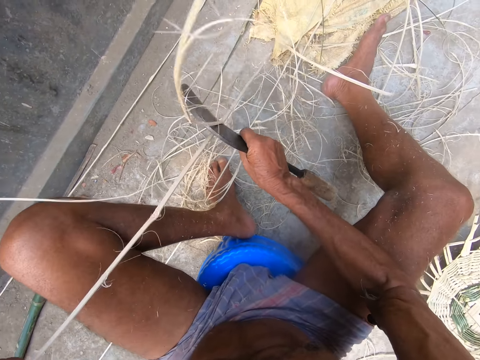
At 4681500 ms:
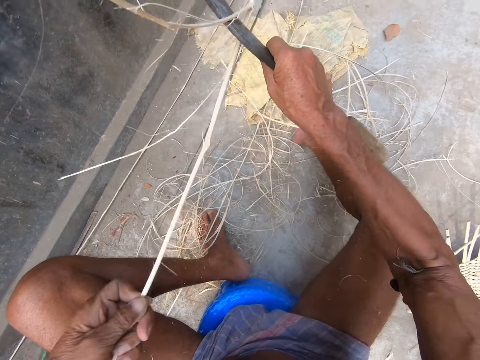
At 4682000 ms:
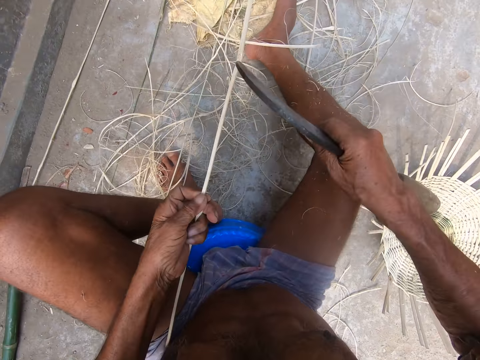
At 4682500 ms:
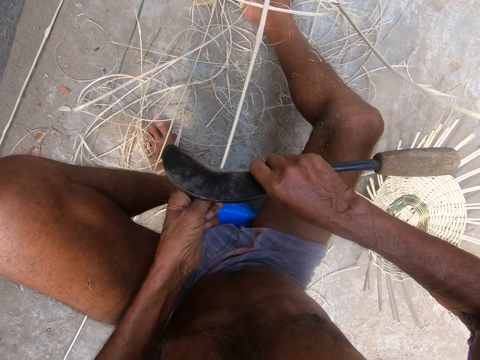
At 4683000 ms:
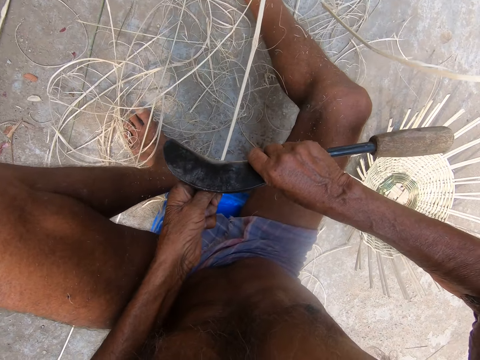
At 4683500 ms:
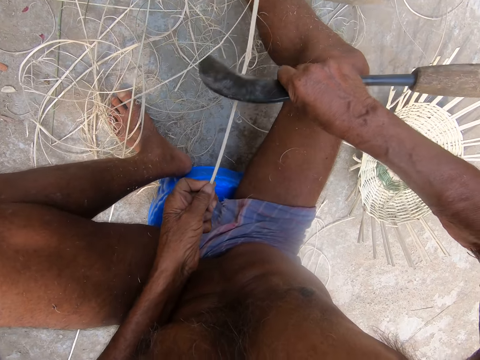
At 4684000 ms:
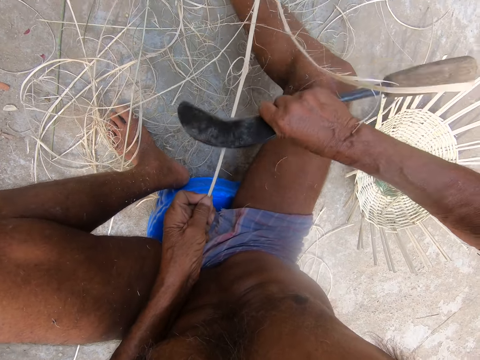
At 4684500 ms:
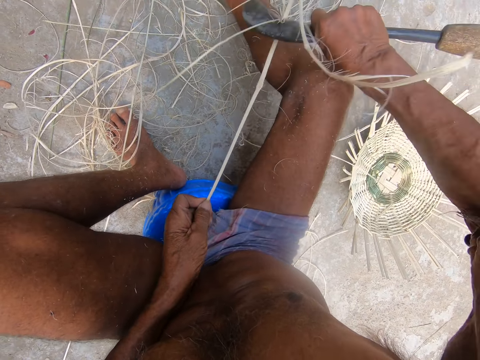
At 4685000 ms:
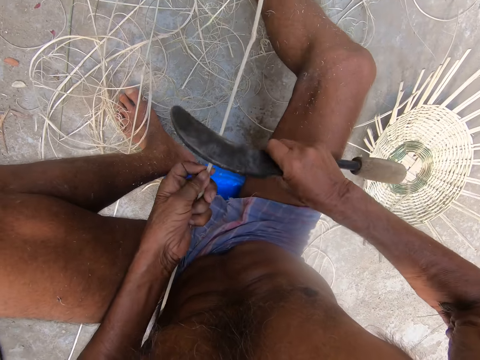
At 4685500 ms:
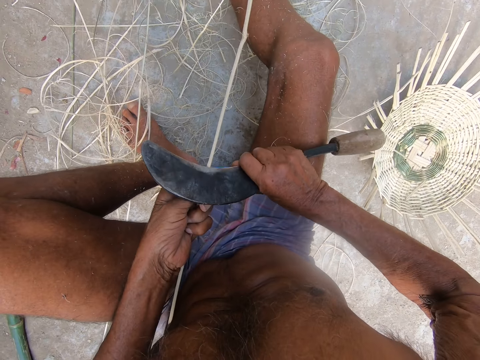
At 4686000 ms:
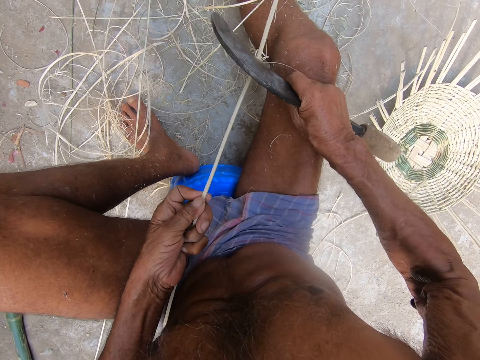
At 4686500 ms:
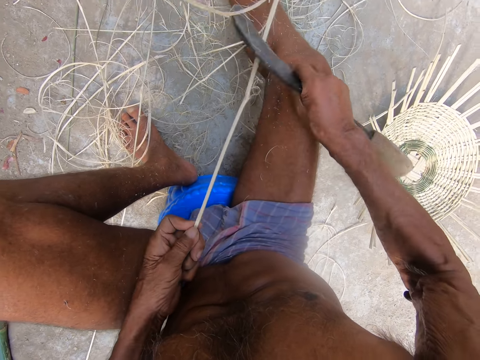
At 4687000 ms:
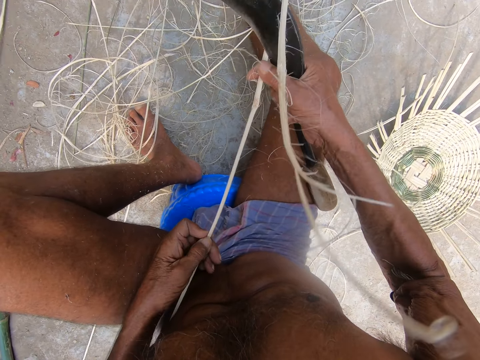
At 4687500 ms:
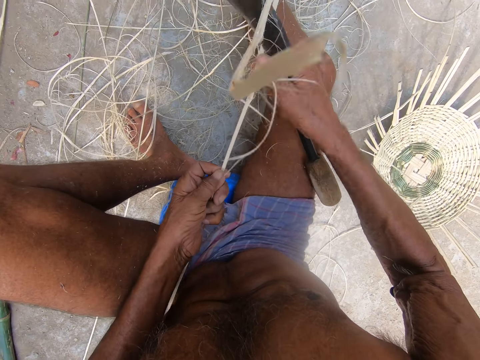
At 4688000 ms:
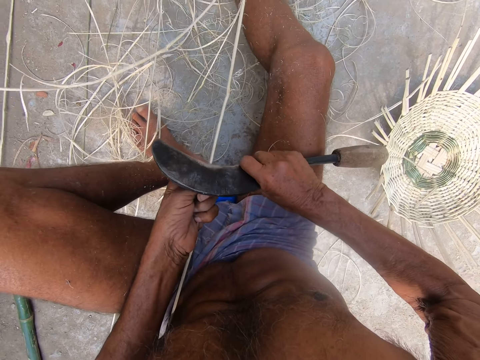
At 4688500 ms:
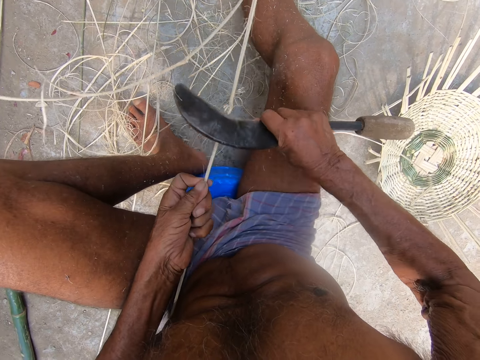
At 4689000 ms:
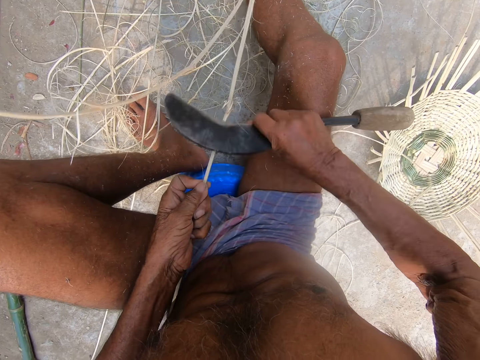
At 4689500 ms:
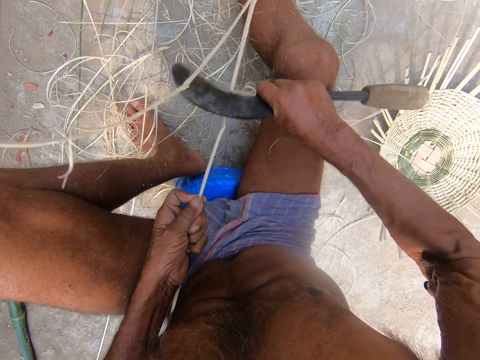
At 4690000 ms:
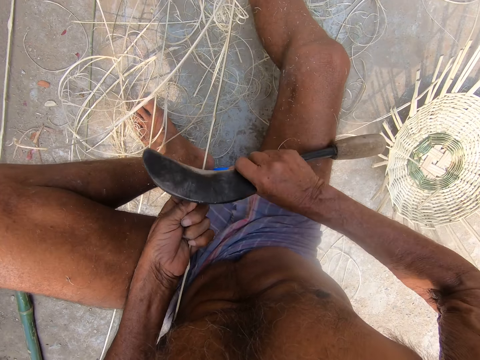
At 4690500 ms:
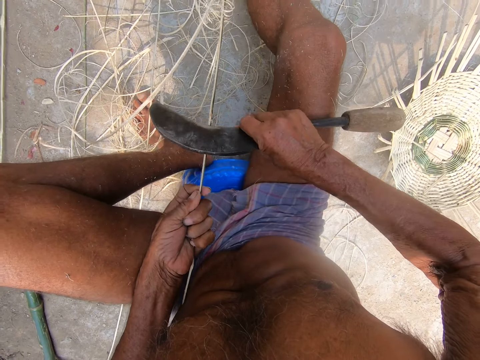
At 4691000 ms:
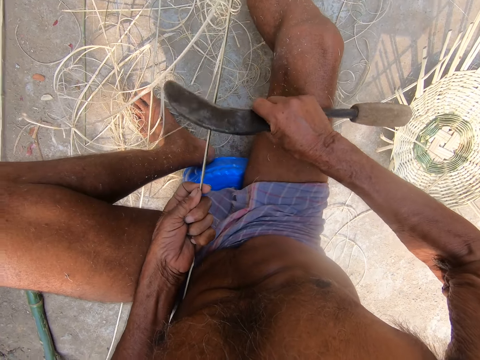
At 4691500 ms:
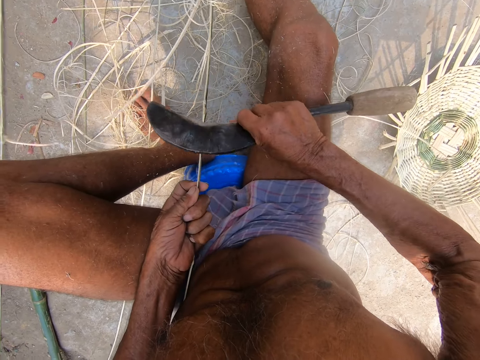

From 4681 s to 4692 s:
The camera wearer lifts the wood from the floor. He shapes the wood between his hands with a sickle knife. He holds the bamboo strip with both hands. He smoothens the bamboo strip in his left hand with the blade in his right hand.

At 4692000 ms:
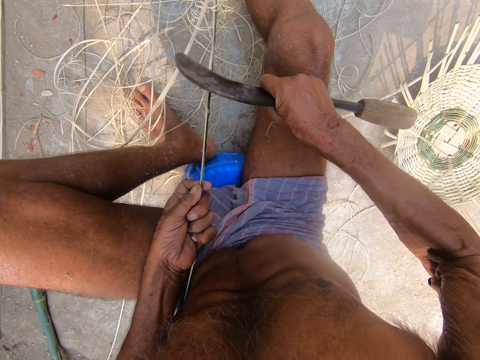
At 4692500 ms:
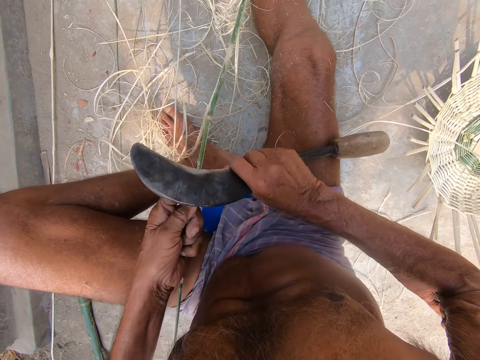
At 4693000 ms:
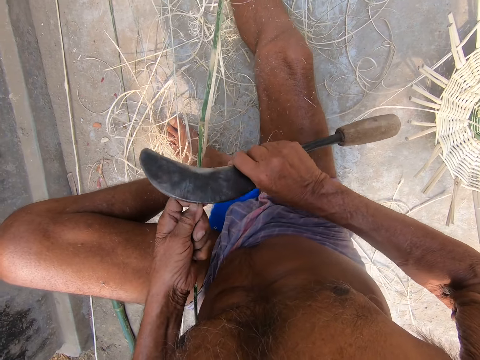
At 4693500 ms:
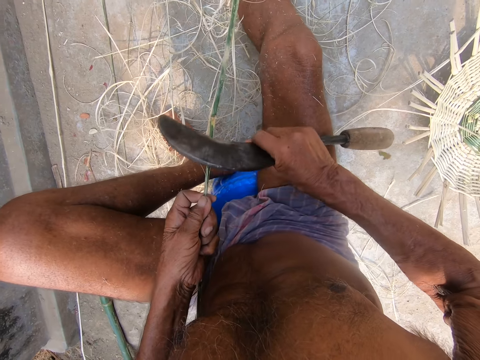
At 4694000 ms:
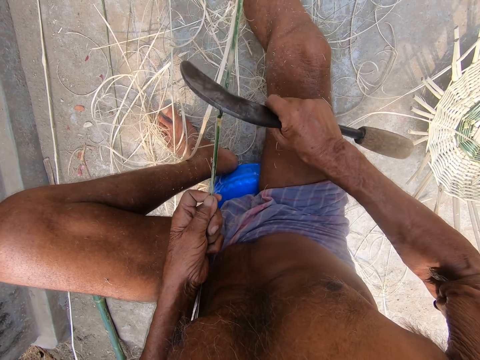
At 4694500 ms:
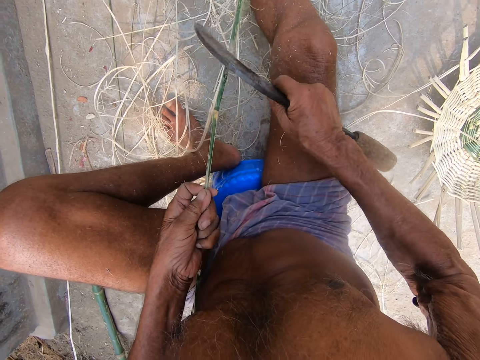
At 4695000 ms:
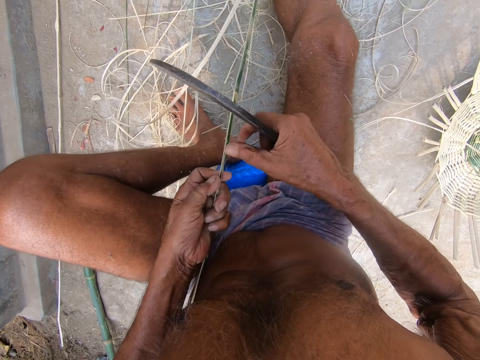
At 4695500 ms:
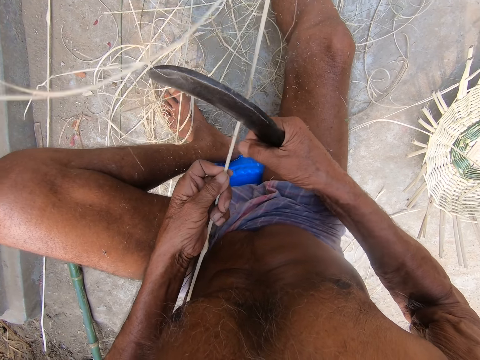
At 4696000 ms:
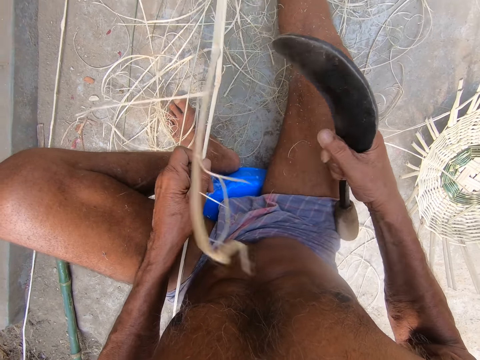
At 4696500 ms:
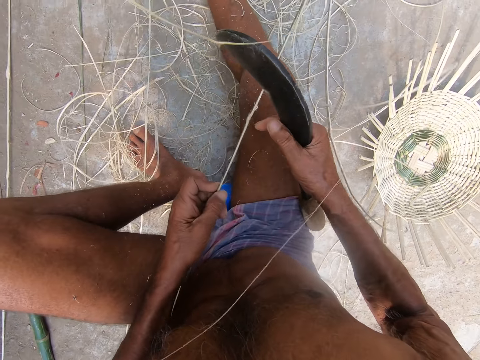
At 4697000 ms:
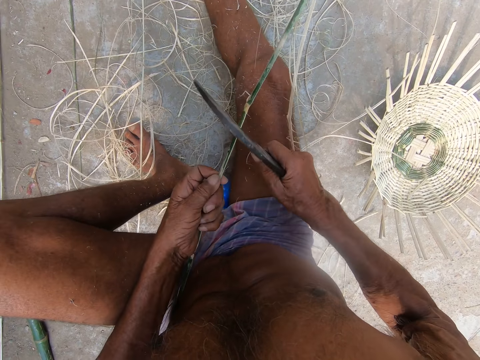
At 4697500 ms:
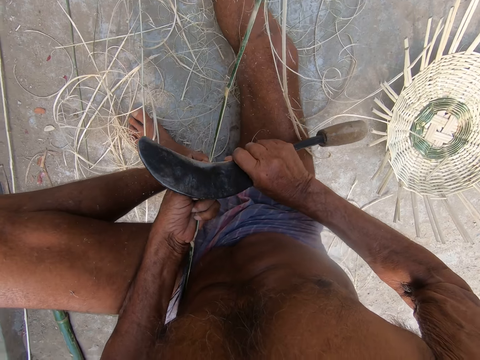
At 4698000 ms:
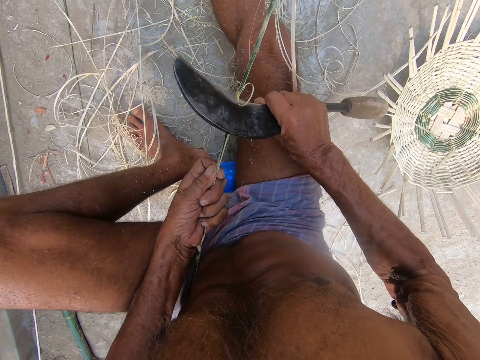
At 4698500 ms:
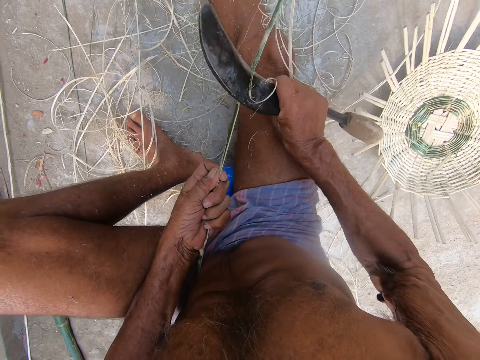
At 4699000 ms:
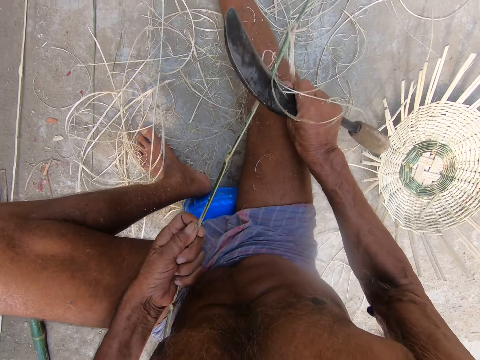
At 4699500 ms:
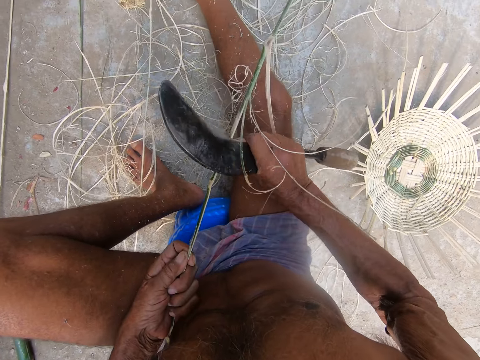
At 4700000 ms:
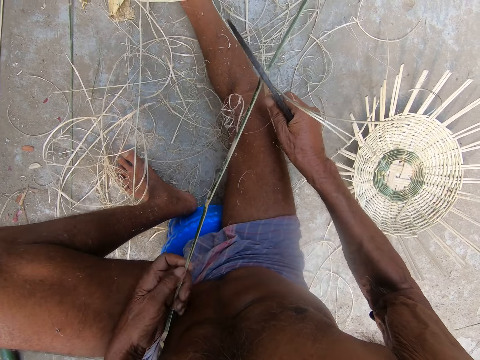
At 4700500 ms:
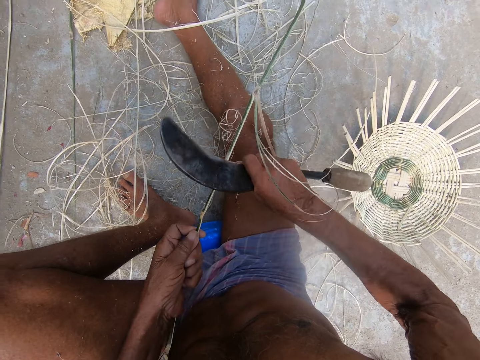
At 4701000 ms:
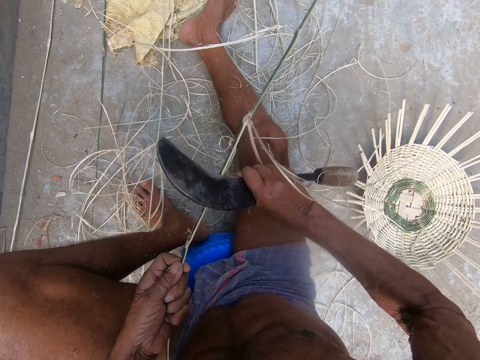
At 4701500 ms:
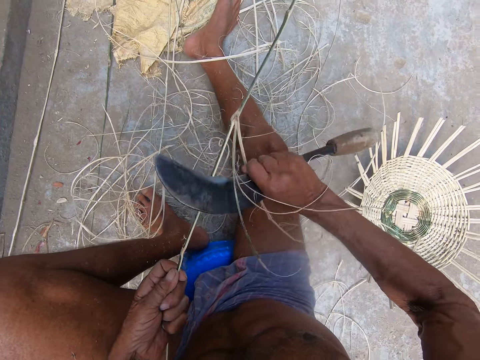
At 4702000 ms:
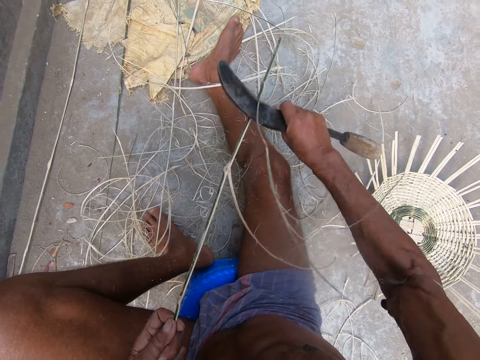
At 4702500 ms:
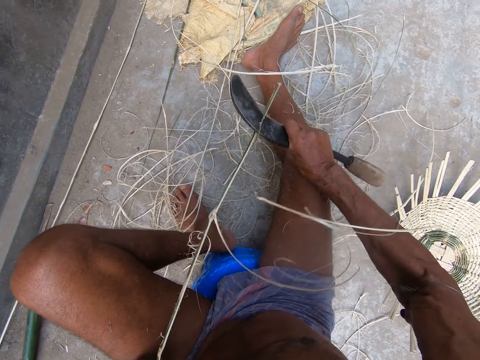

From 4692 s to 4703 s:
The camera wearer drops bark from the wood. They shape the wood with the sickle knife.

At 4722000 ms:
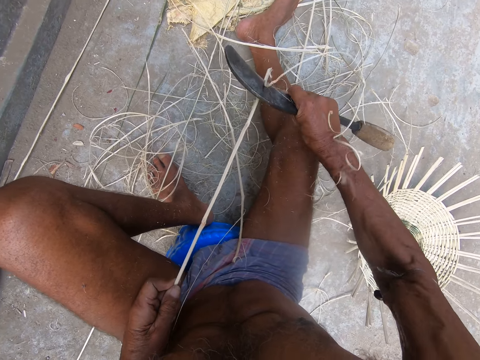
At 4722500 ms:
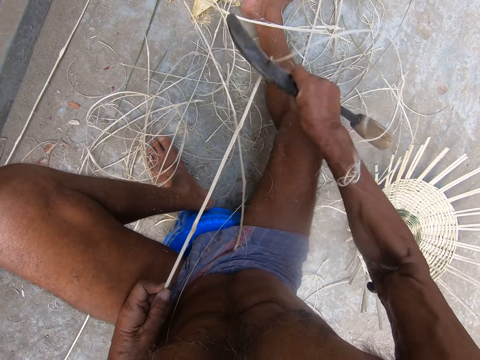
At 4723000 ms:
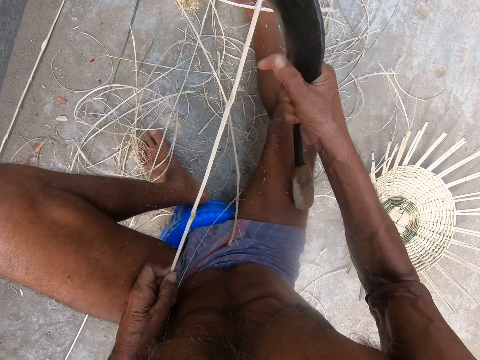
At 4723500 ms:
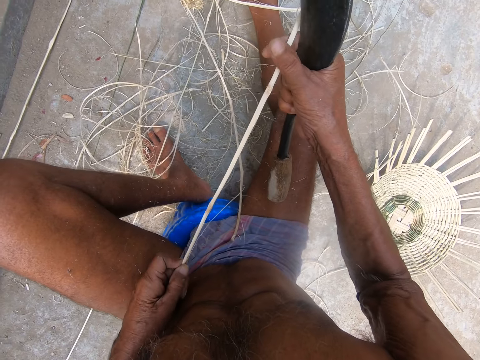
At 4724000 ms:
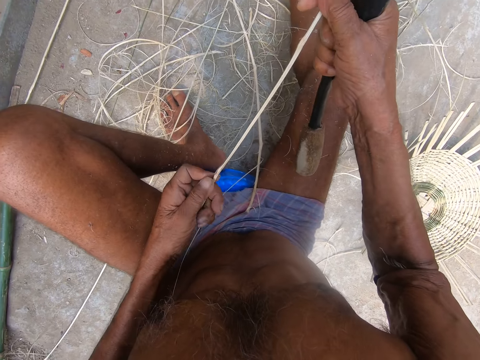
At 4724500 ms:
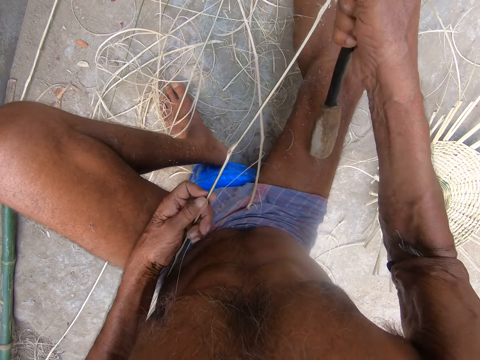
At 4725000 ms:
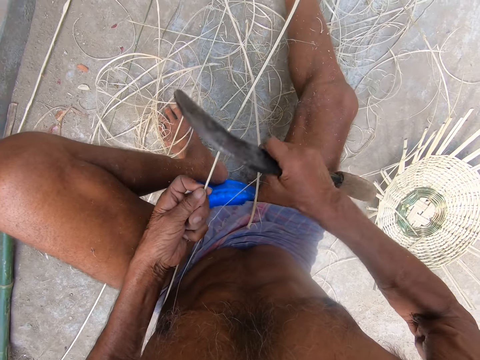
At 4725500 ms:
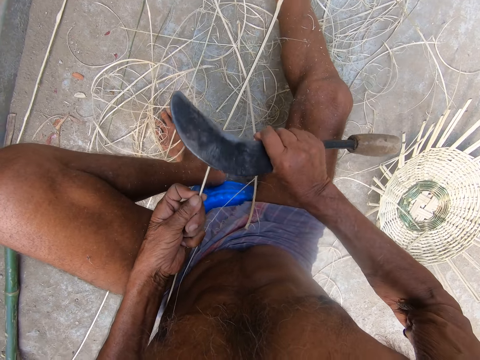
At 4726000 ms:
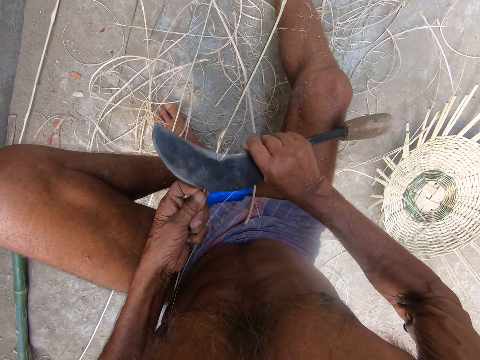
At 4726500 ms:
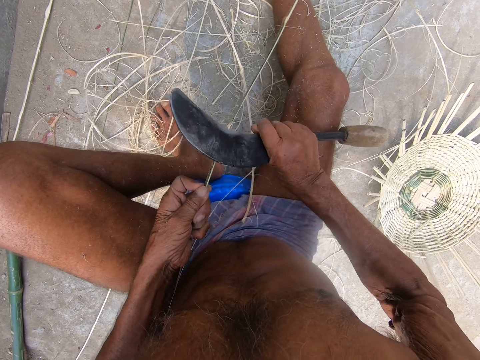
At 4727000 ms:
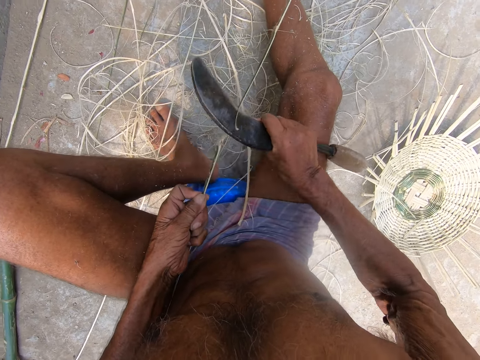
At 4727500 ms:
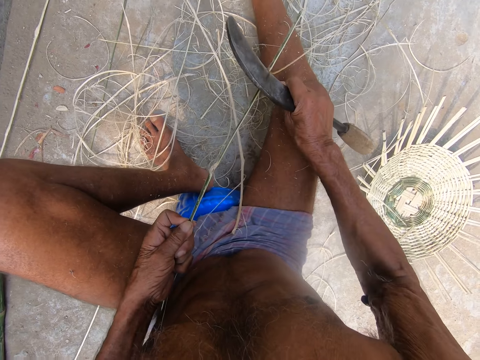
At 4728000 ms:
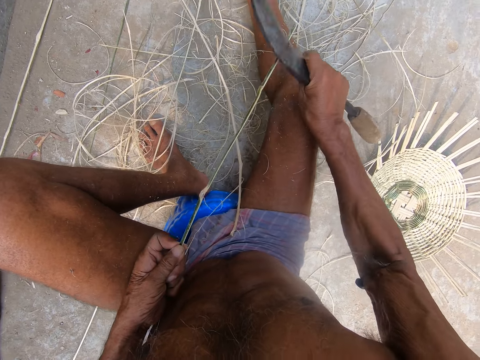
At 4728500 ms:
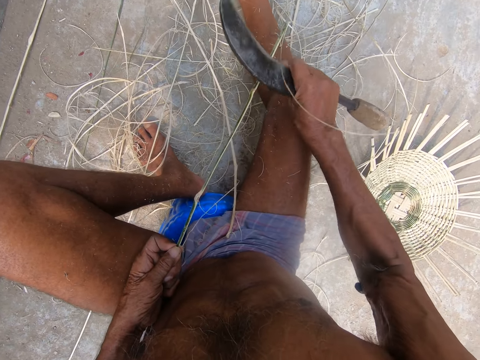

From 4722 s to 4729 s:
The camera wearer holds the bamboo strip with both hands. He smoothens the bamboo strip in his left hand with the blade in his right hand.
